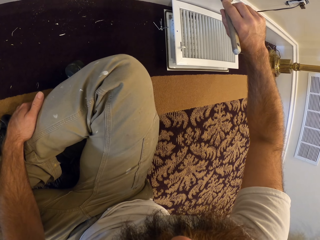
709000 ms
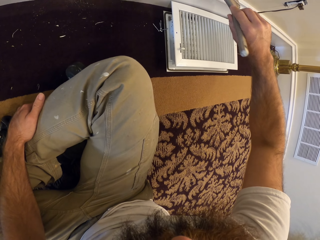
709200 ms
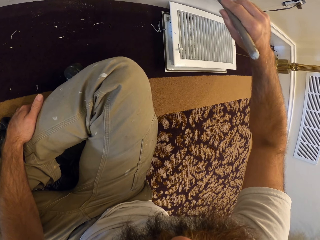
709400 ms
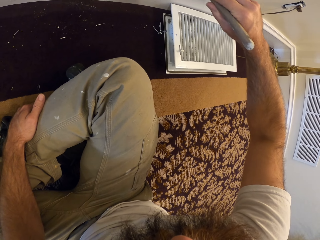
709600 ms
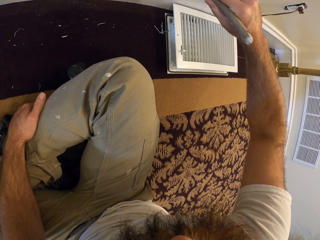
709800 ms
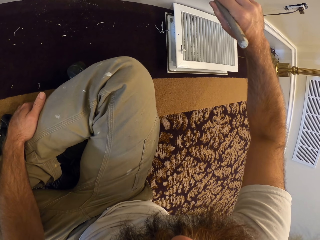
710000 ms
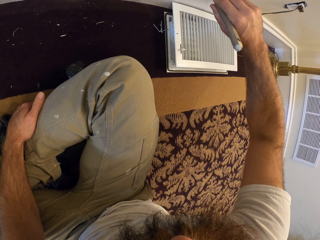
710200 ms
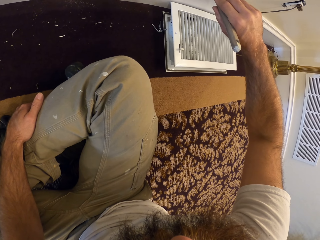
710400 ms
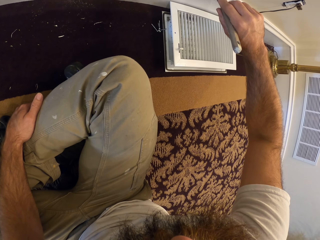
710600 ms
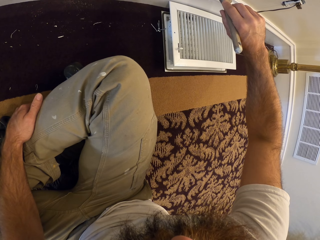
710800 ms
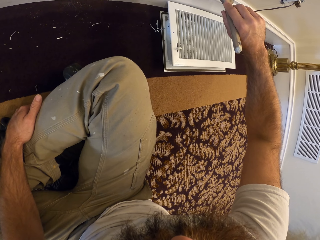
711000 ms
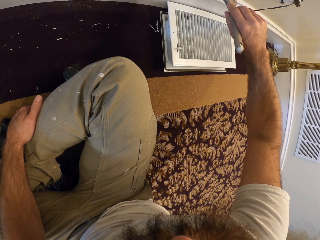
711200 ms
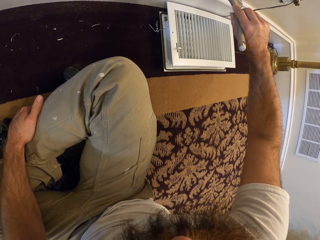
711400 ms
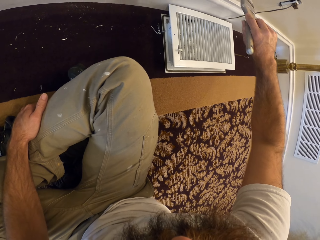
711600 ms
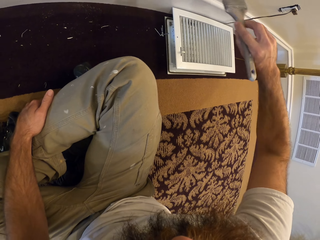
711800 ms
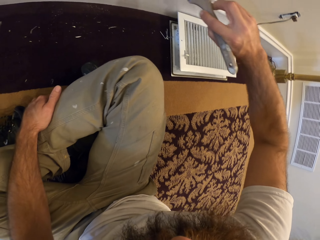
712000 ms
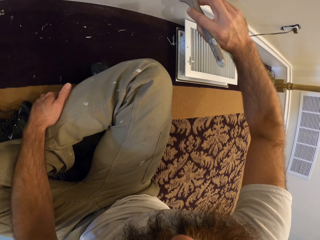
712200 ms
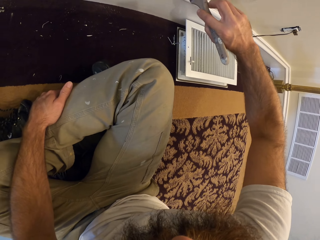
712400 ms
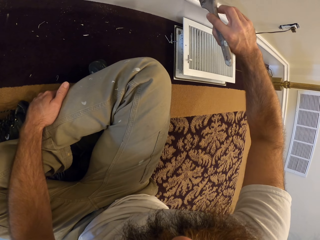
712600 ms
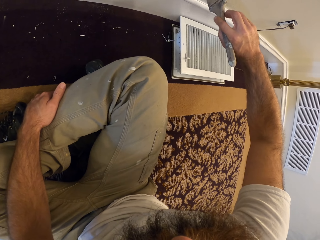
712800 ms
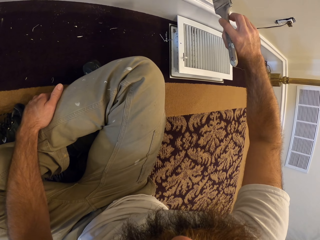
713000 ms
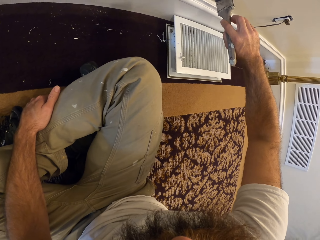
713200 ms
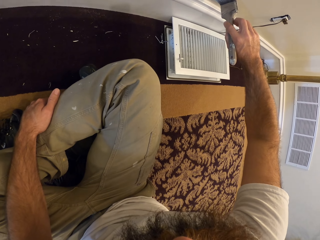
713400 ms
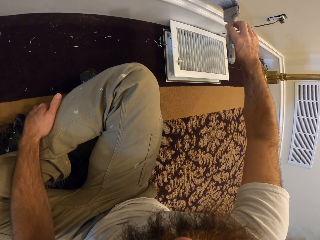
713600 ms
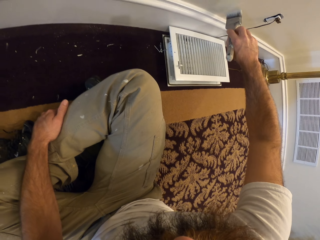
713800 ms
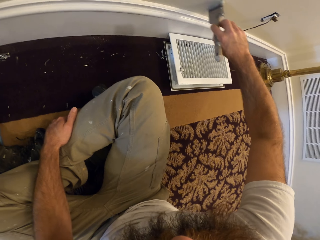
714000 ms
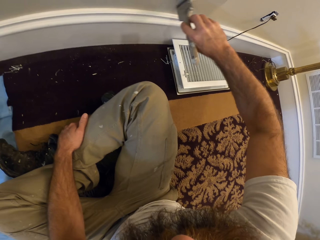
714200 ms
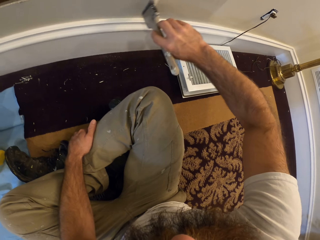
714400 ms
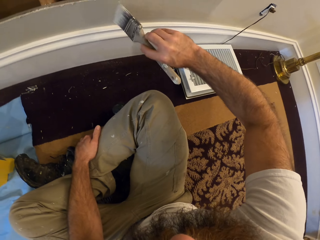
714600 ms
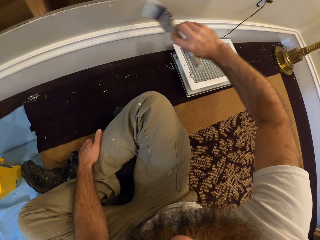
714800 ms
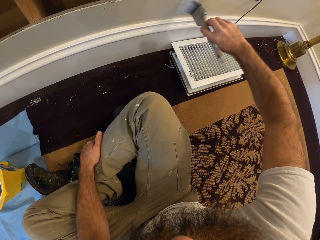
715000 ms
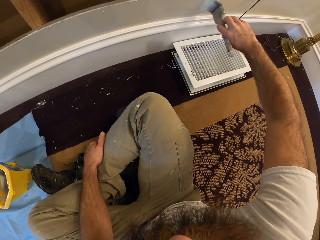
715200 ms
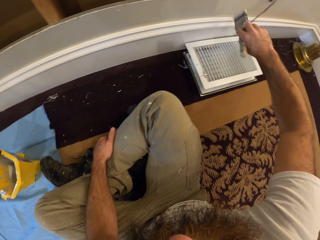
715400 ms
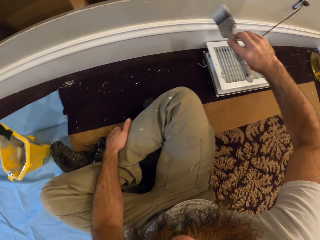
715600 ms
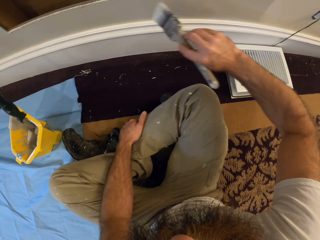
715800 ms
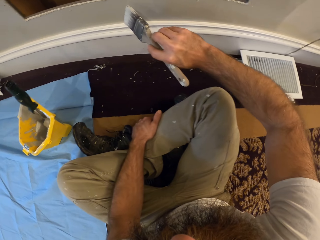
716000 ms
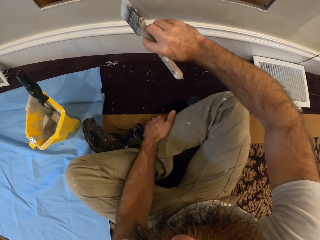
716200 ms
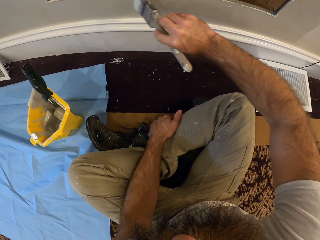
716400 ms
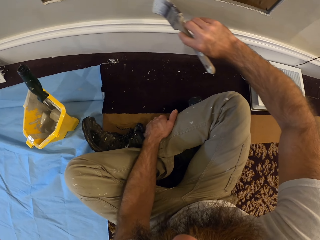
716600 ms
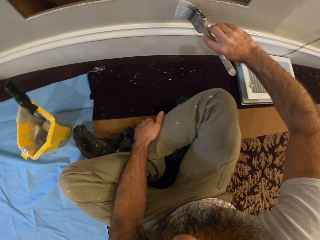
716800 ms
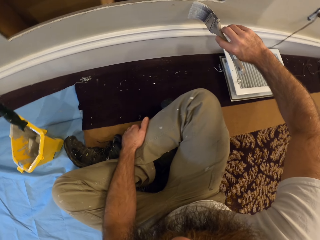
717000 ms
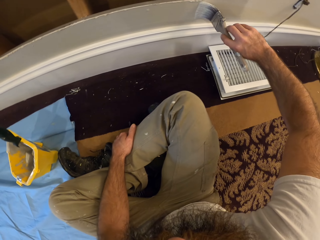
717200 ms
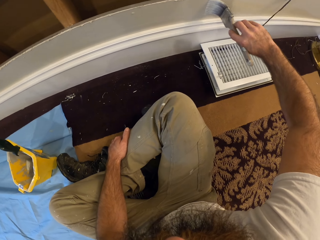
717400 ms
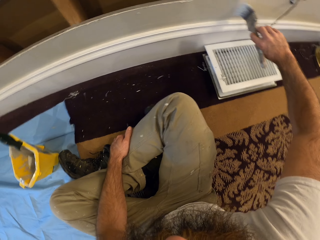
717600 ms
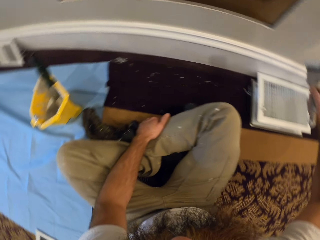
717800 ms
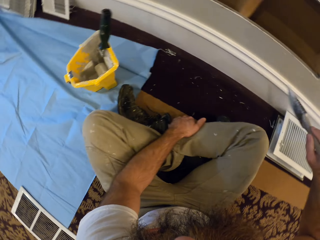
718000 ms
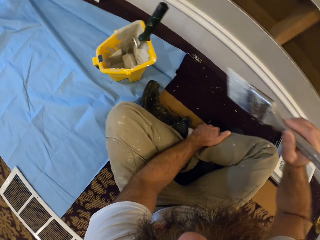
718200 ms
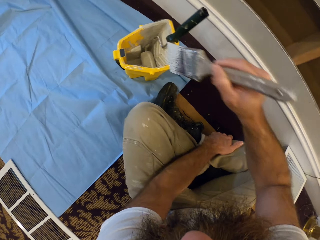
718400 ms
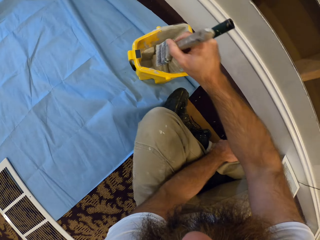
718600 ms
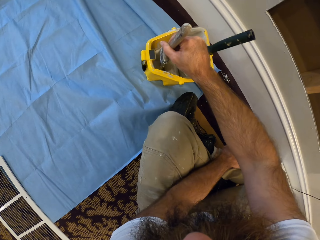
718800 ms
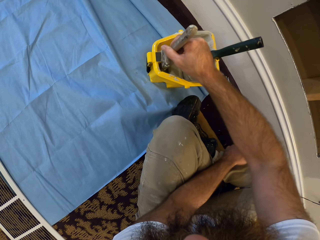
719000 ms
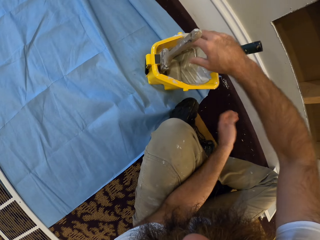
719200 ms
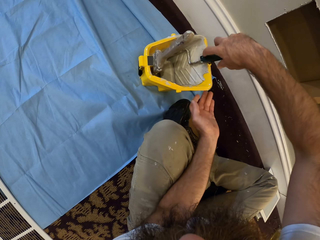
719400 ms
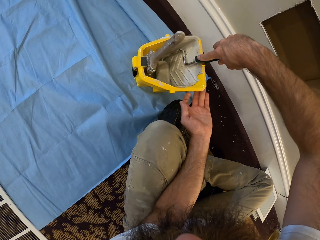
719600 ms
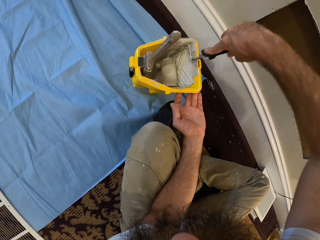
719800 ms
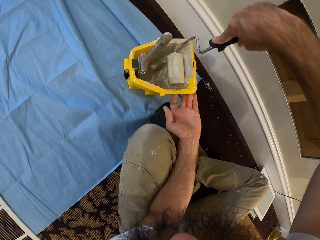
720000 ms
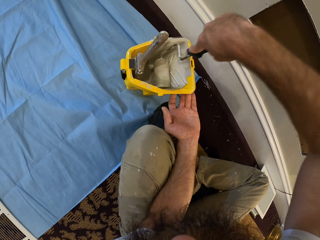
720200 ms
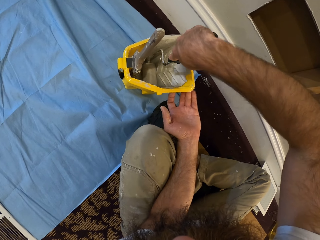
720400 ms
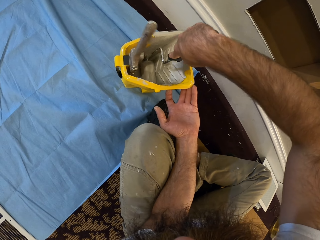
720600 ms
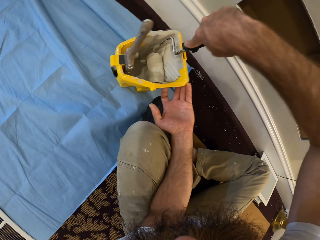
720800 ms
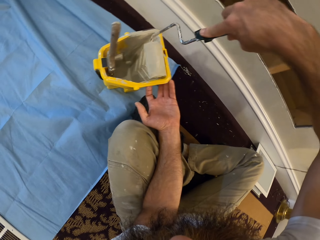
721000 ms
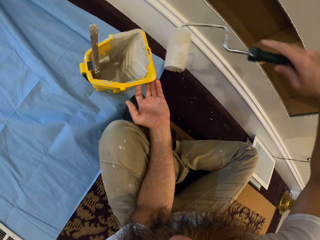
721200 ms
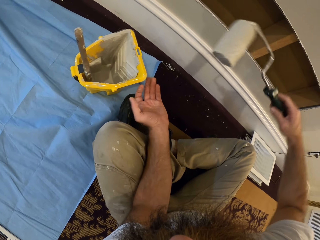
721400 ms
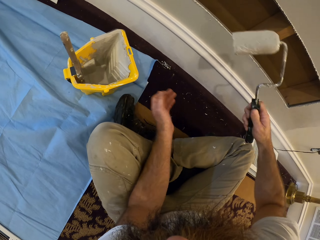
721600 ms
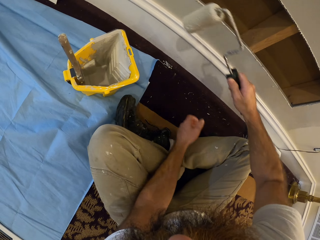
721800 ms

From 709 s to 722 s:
The camera wearer drops the paint brush in the paint container on the floor with his right hand. He holds a paint roller in the paint container with his right hand. He picks paint in the paint container with the paint roller in his right hand.

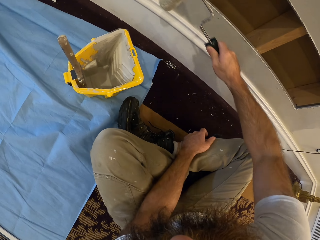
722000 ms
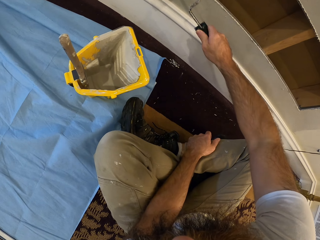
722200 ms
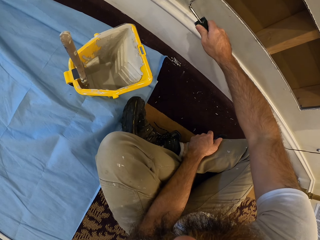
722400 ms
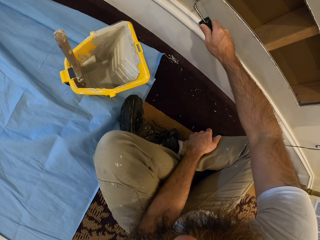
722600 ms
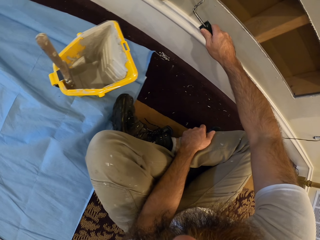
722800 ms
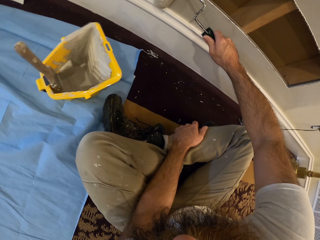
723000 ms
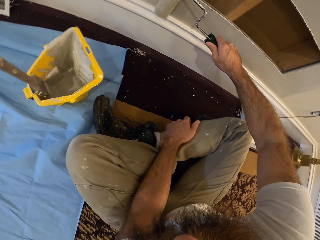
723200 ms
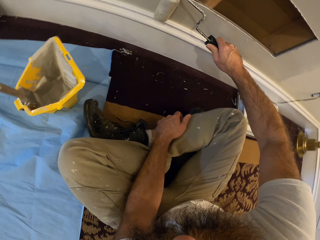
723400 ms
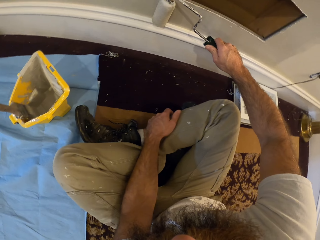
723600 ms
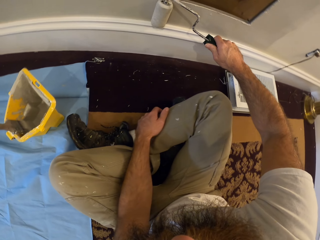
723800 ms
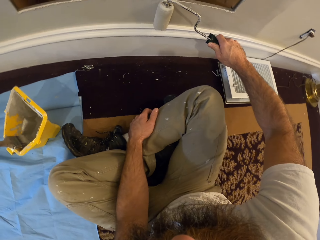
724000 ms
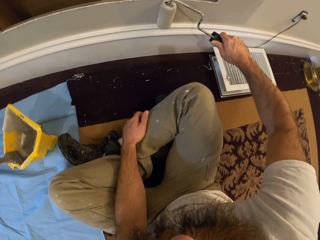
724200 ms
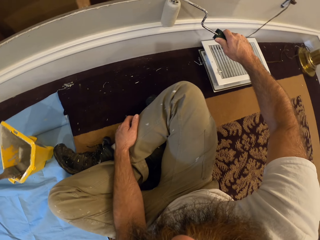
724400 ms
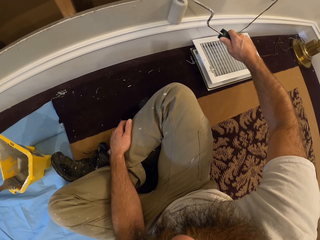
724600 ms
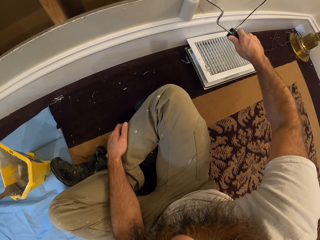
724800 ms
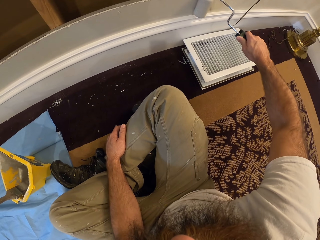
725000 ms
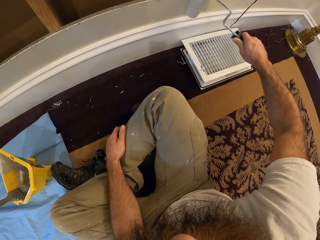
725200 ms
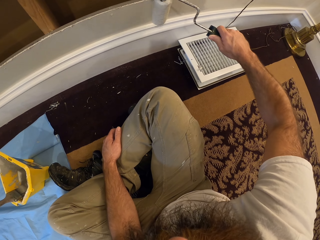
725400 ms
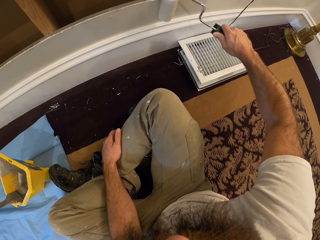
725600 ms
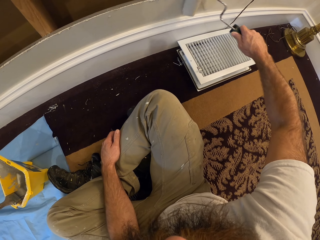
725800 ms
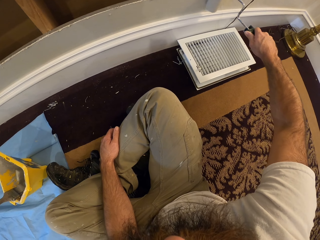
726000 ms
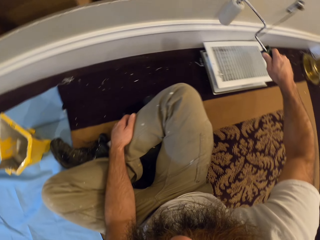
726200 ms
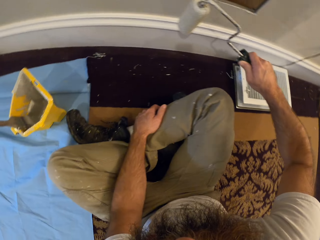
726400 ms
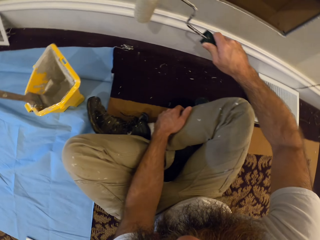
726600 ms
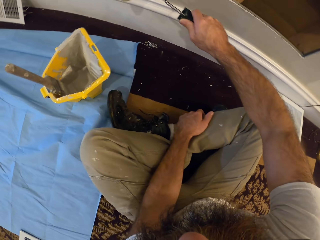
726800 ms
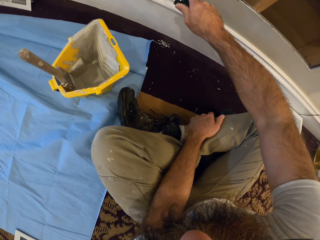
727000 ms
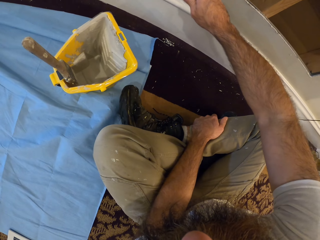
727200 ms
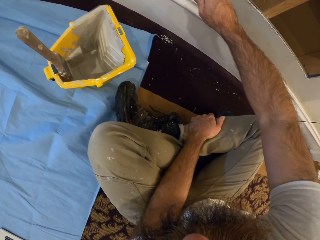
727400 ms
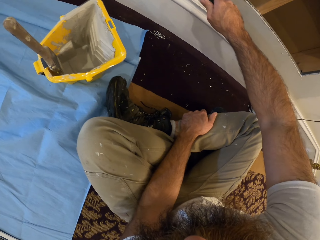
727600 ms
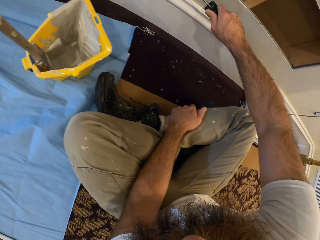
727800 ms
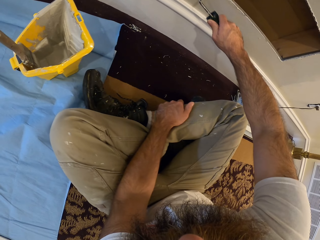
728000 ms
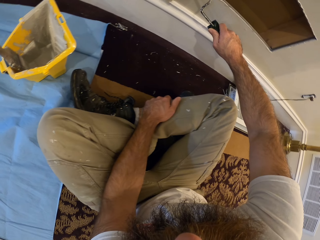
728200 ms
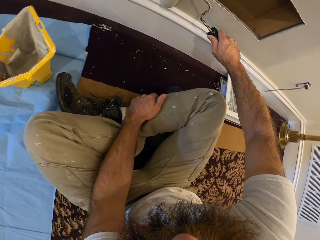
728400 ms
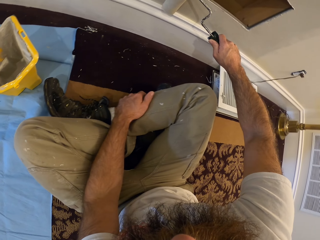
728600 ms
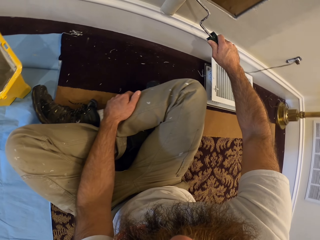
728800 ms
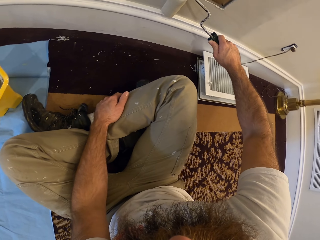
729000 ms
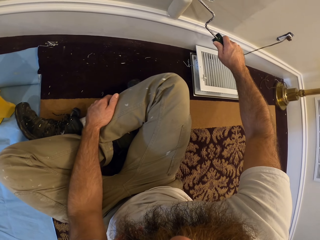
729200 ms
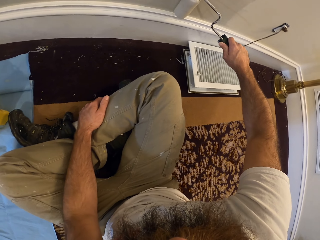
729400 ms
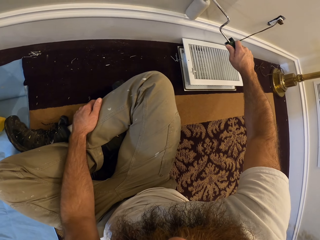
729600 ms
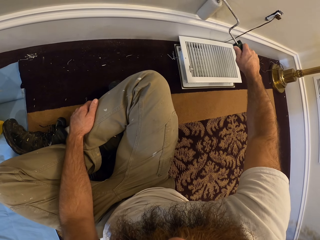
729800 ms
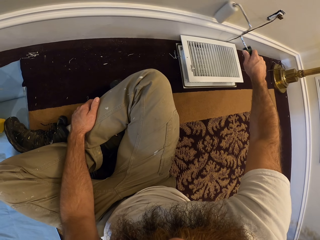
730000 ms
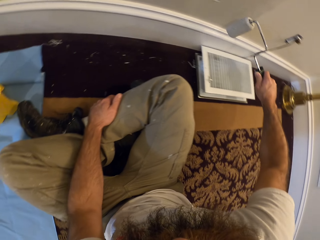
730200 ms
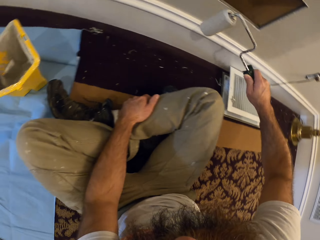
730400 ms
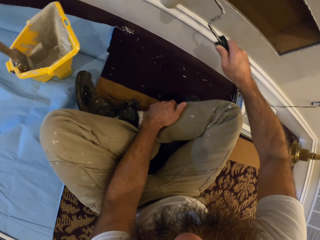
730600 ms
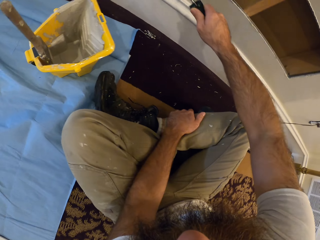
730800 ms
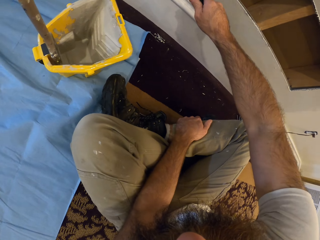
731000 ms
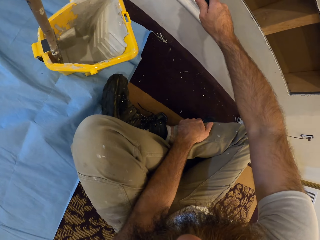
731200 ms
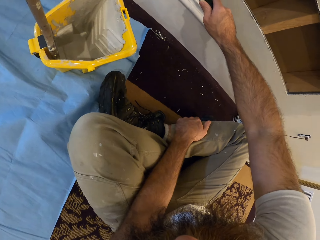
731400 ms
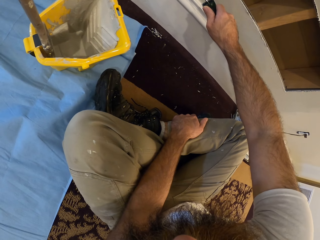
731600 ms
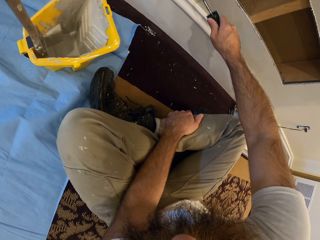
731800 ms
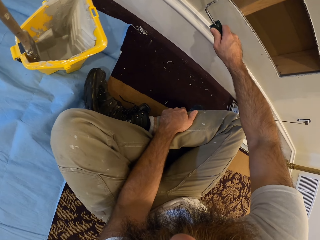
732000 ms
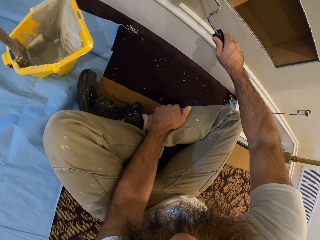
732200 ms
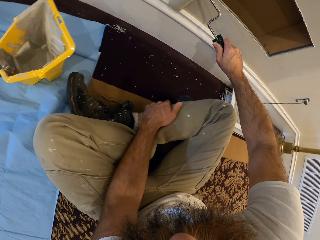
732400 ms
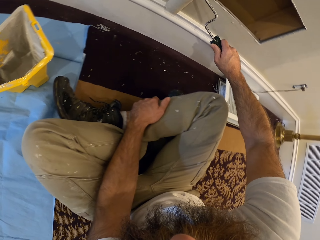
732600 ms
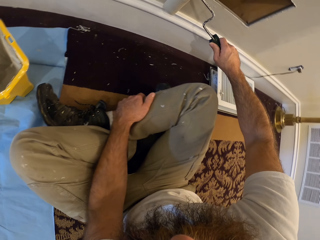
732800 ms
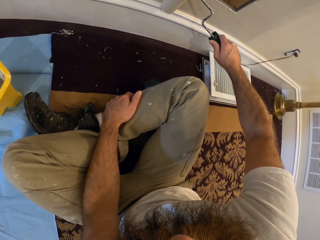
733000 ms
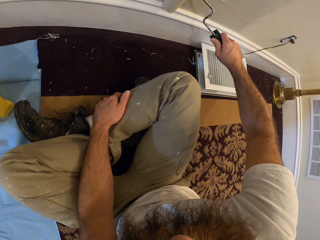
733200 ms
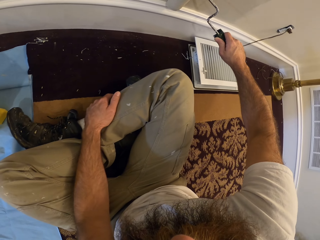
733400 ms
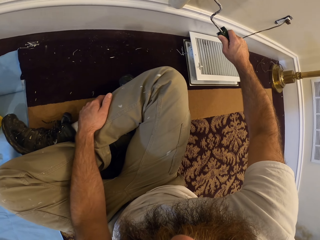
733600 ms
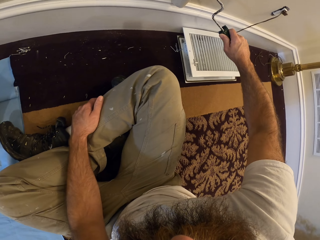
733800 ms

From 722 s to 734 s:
The camera wearer paints the wall with the paint roller in his right hand.
